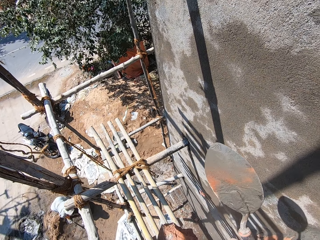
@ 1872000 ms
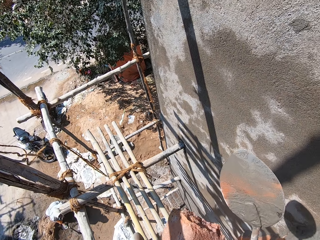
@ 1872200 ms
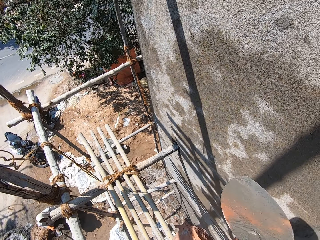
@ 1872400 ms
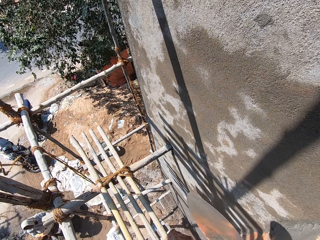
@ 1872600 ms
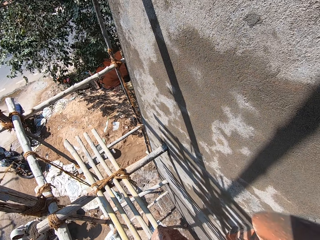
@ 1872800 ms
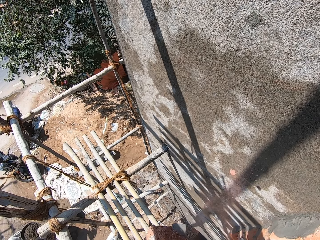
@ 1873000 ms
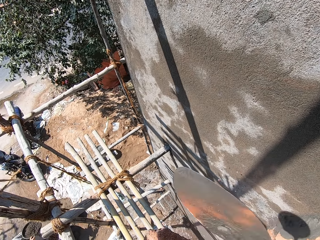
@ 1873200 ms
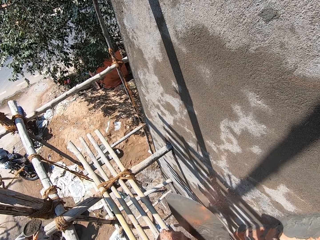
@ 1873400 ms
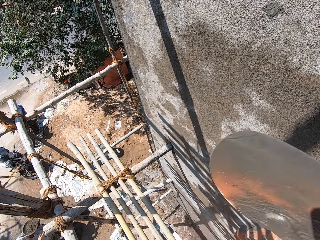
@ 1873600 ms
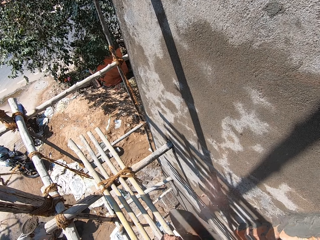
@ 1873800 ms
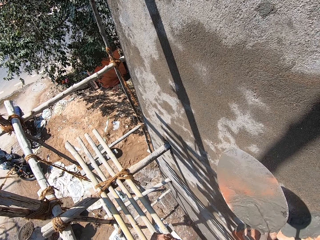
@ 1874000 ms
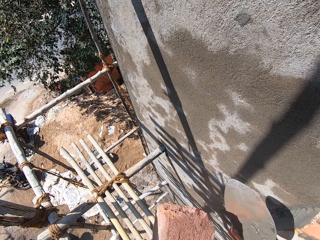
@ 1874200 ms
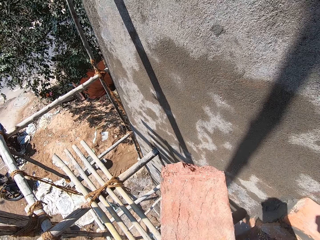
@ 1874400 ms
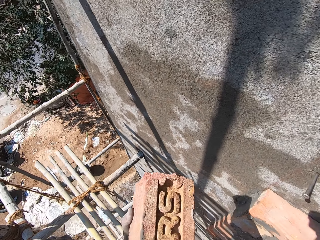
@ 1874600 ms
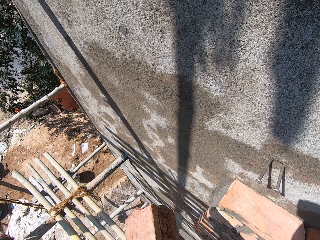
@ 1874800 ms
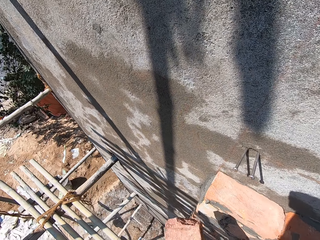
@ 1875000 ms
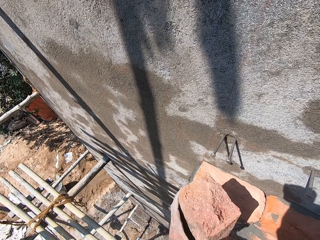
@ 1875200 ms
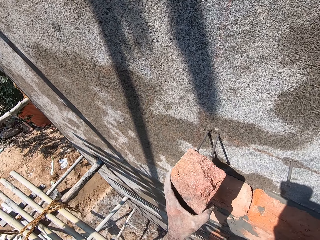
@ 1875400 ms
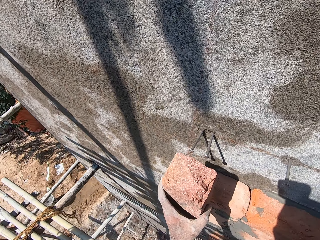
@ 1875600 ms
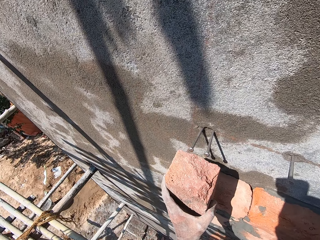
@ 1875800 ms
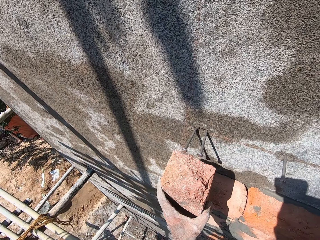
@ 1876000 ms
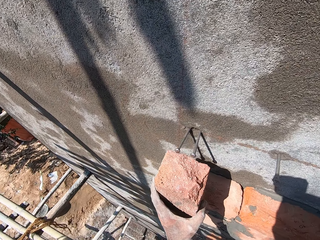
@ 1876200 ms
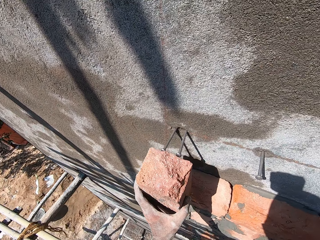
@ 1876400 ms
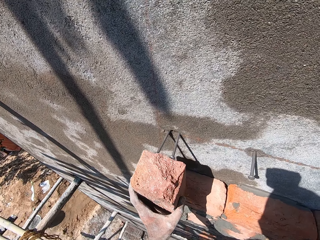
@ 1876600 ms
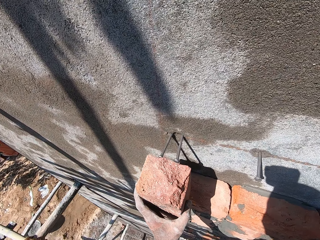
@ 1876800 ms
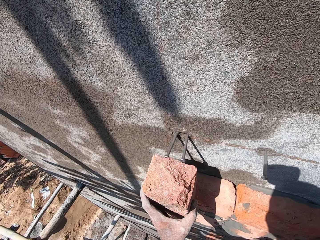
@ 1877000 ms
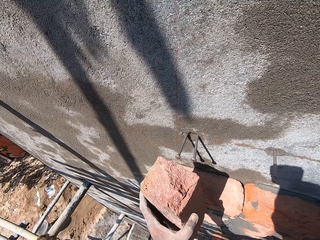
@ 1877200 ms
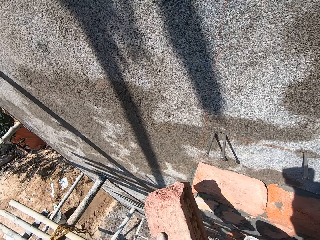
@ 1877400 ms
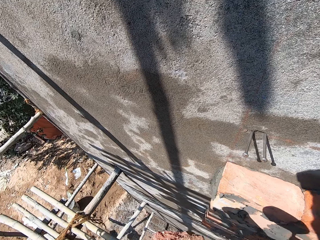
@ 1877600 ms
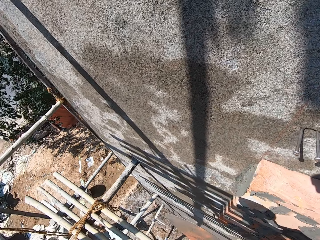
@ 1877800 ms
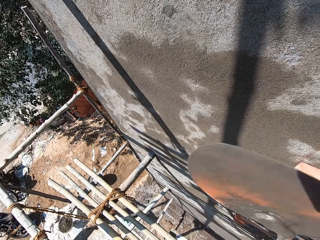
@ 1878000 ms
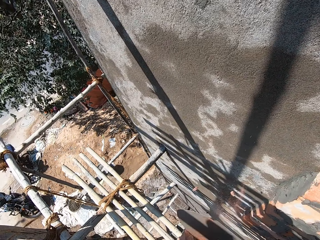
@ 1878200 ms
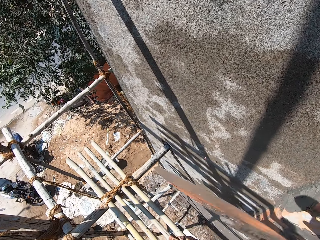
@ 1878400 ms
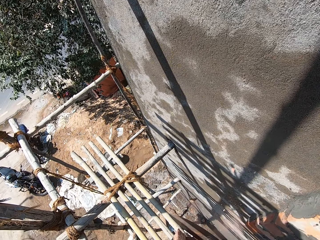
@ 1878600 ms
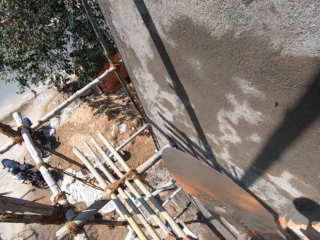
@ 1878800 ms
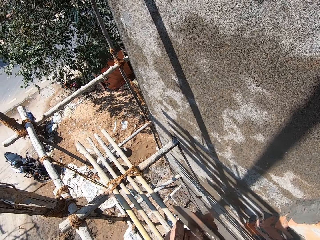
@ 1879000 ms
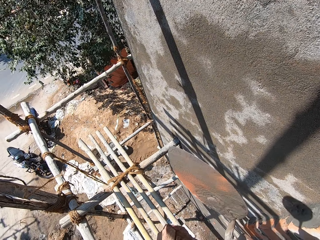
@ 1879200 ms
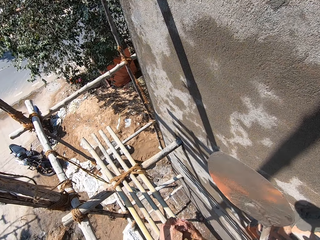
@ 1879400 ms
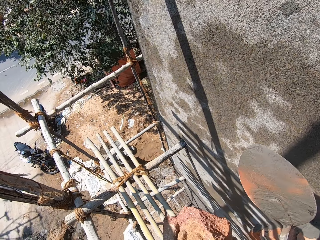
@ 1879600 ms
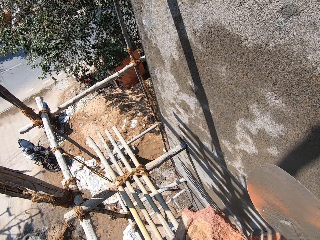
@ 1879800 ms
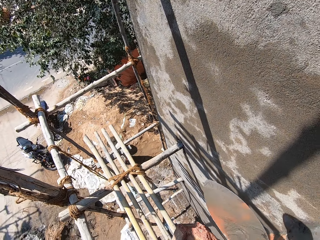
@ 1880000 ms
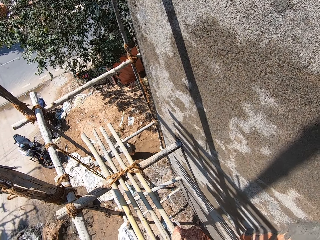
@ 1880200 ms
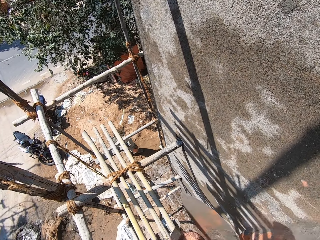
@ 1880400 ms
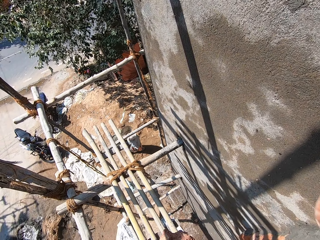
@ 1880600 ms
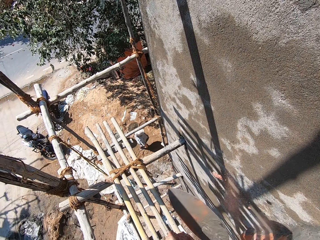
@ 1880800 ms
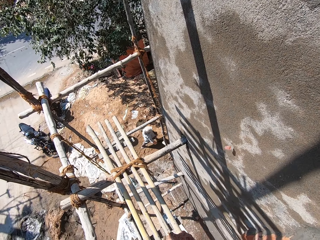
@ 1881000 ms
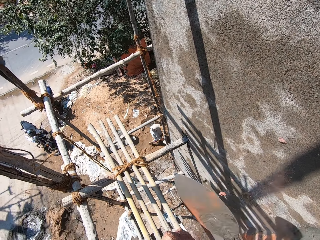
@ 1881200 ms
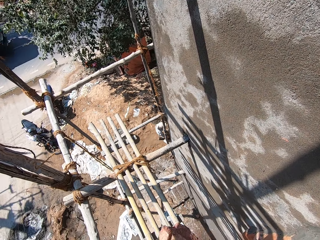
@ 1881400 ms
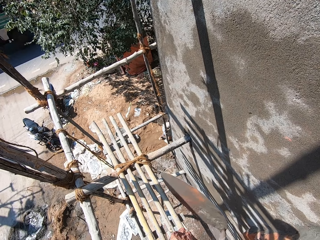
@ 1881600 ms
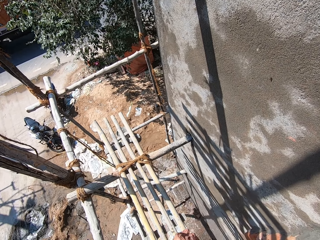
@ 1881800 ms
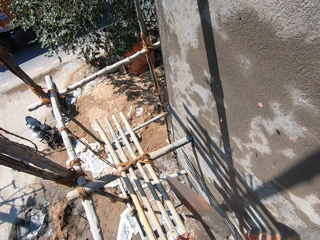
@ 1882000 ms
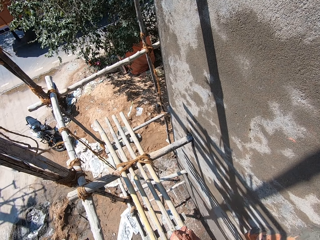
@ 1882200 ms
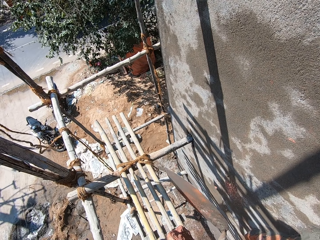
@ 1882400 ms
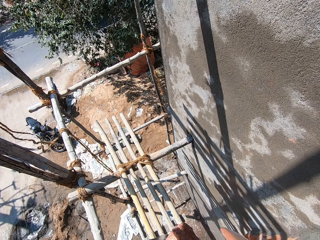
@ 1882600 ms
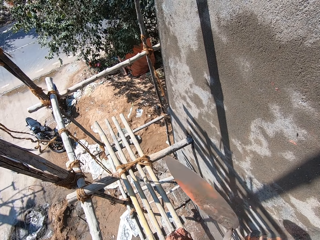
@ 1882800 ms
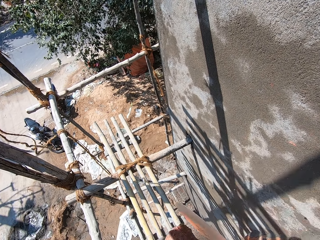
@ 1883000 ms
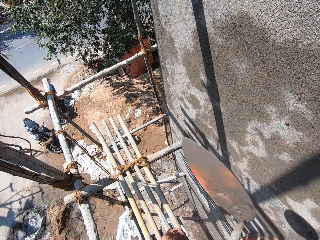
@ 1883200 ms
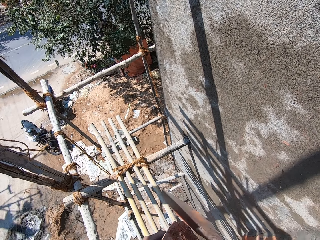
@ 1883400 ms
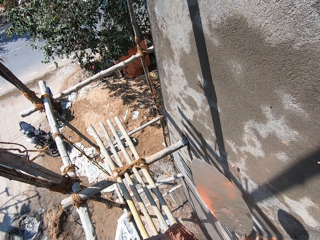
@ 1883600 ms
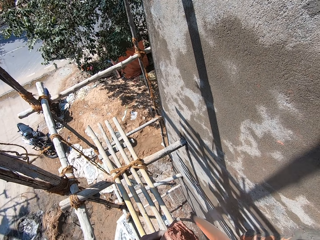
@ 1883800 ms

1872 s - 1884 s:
The camera wearer measures the brick in his left hand in relation to the nail on the wall. He builds the wall with the brick. He hits the brick in his left hand with the trowel in his right hand. He cuts the brick with the trowel.

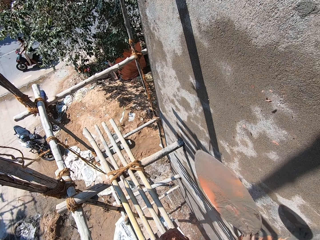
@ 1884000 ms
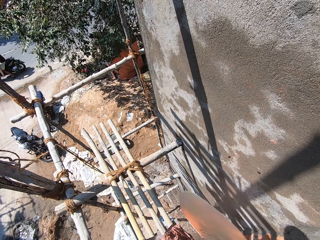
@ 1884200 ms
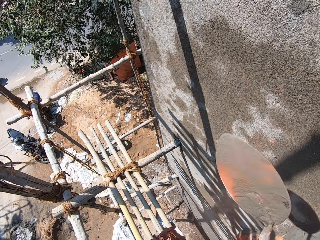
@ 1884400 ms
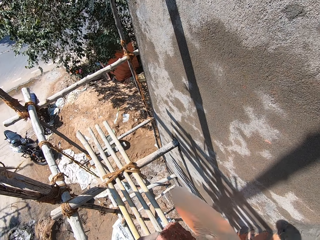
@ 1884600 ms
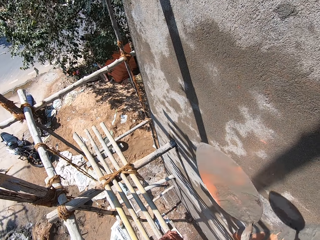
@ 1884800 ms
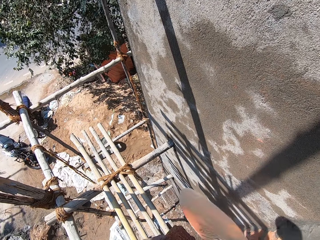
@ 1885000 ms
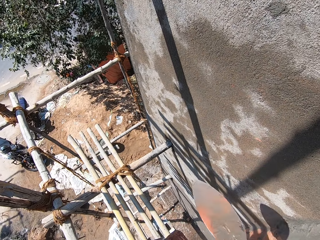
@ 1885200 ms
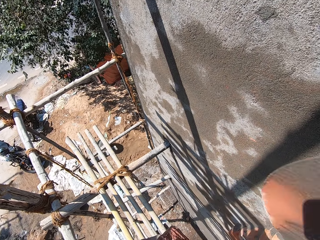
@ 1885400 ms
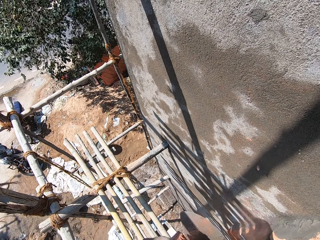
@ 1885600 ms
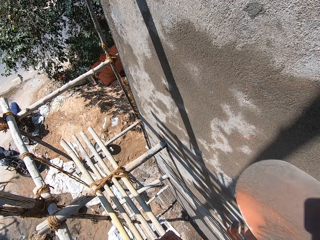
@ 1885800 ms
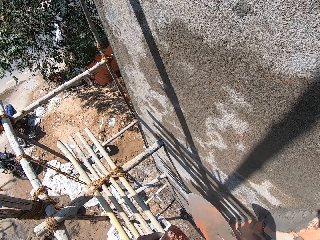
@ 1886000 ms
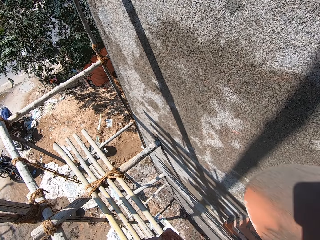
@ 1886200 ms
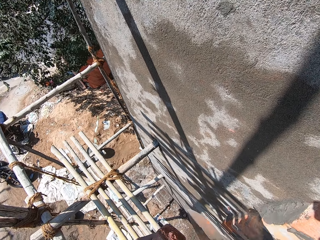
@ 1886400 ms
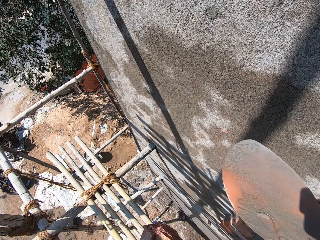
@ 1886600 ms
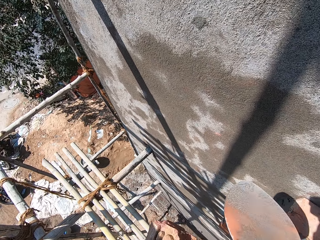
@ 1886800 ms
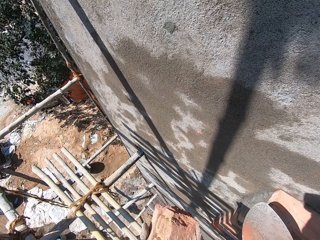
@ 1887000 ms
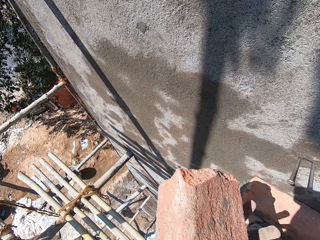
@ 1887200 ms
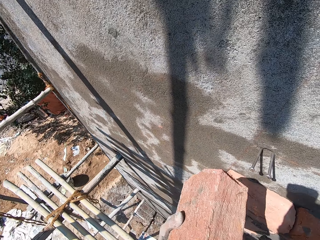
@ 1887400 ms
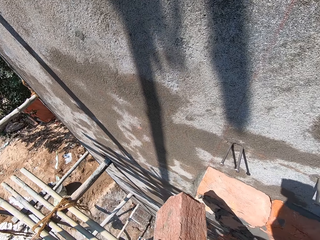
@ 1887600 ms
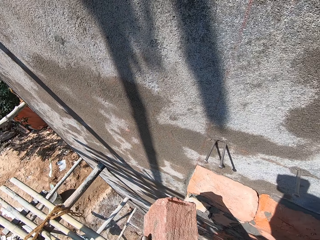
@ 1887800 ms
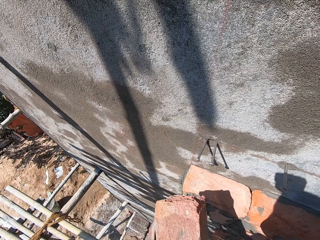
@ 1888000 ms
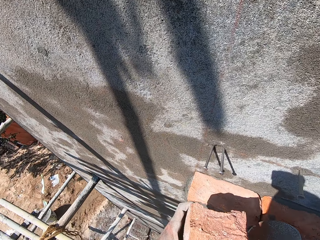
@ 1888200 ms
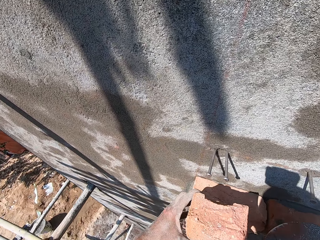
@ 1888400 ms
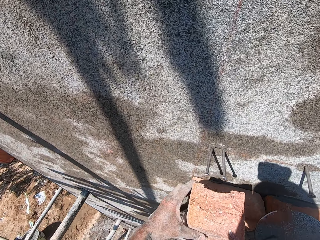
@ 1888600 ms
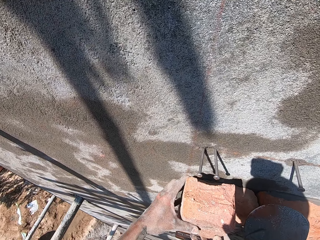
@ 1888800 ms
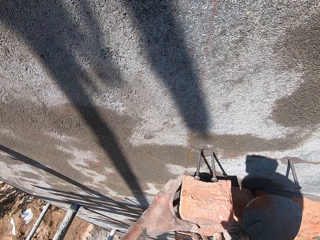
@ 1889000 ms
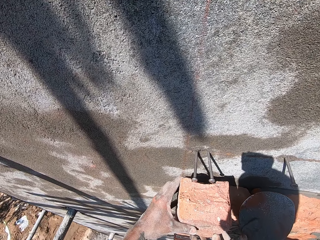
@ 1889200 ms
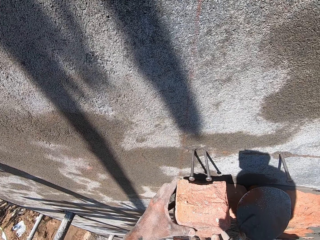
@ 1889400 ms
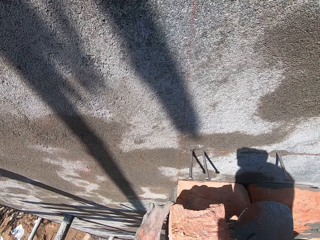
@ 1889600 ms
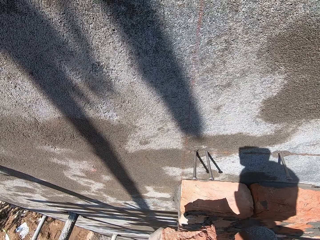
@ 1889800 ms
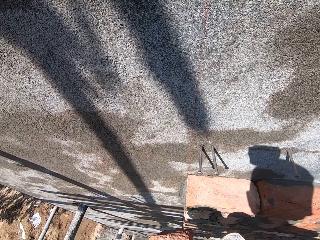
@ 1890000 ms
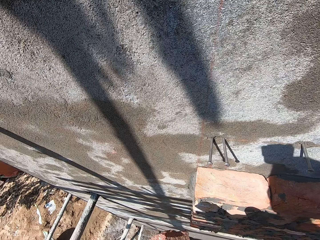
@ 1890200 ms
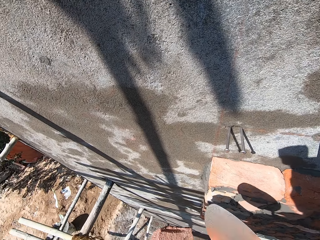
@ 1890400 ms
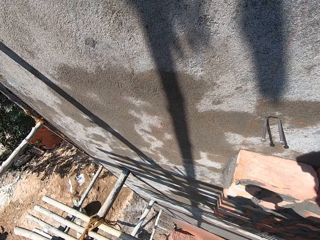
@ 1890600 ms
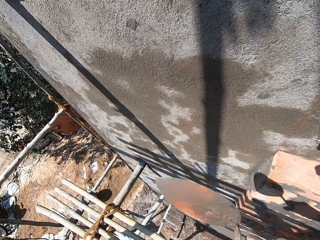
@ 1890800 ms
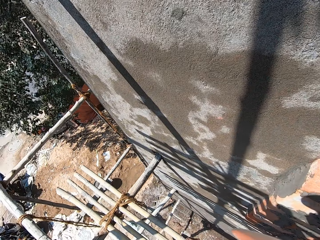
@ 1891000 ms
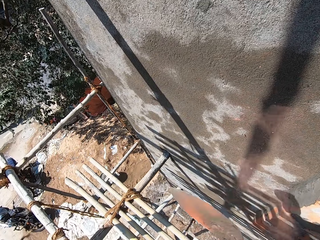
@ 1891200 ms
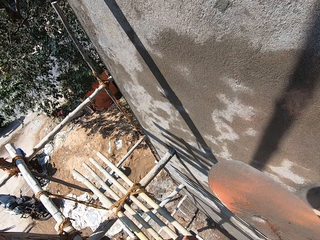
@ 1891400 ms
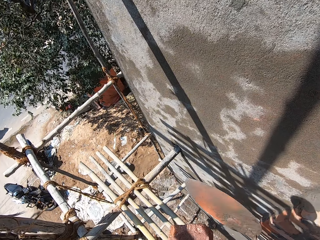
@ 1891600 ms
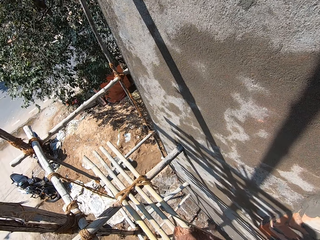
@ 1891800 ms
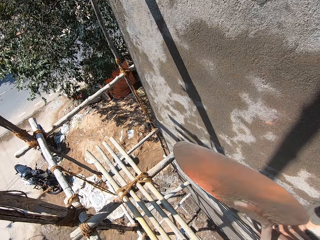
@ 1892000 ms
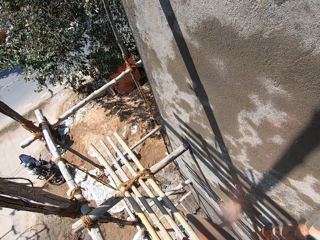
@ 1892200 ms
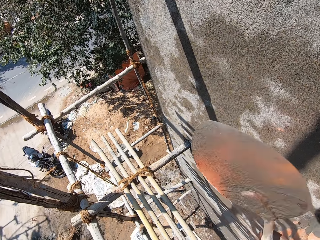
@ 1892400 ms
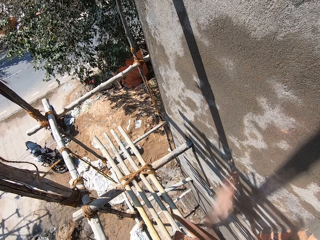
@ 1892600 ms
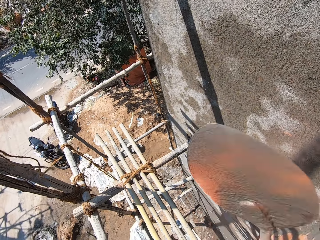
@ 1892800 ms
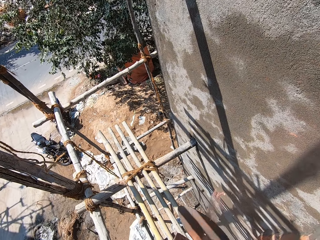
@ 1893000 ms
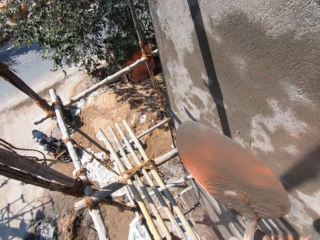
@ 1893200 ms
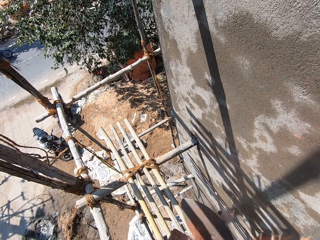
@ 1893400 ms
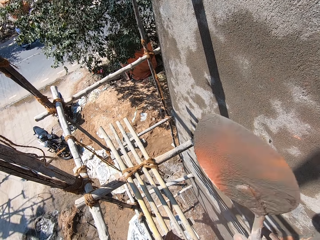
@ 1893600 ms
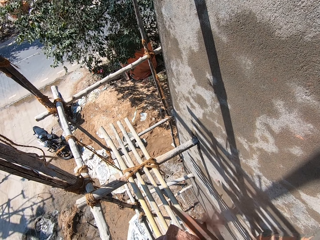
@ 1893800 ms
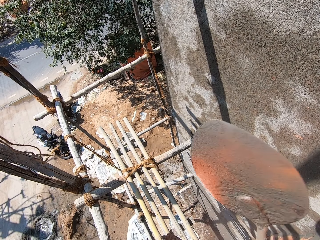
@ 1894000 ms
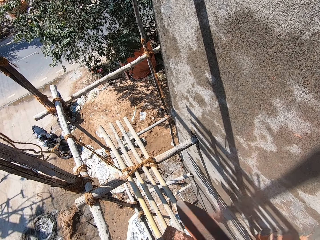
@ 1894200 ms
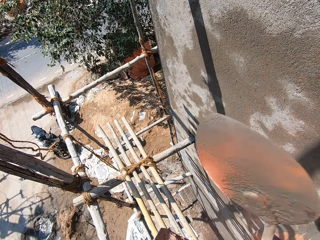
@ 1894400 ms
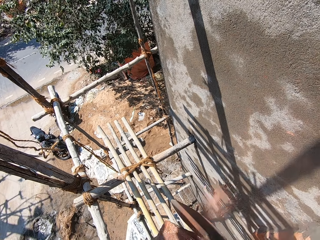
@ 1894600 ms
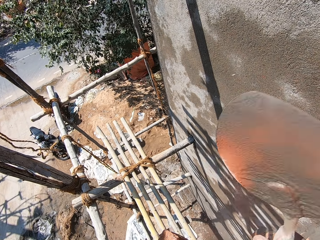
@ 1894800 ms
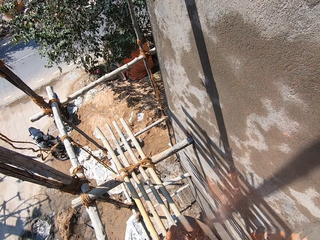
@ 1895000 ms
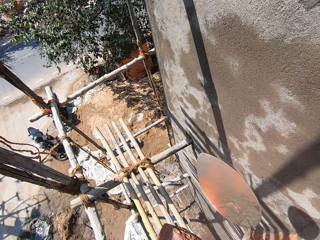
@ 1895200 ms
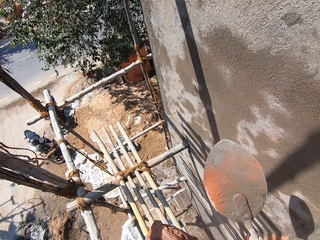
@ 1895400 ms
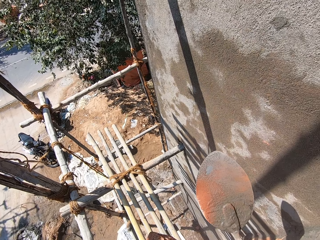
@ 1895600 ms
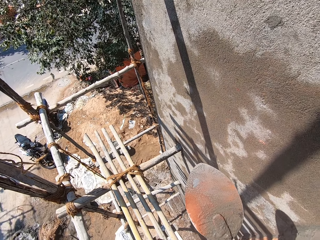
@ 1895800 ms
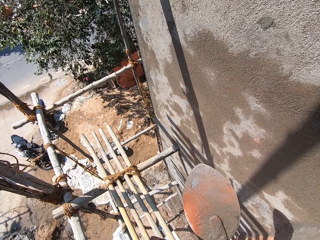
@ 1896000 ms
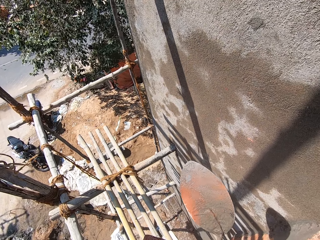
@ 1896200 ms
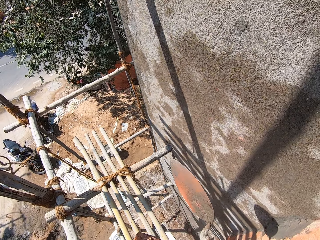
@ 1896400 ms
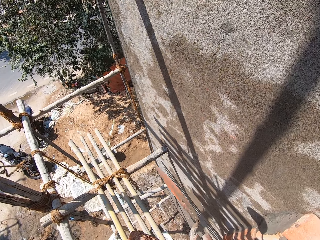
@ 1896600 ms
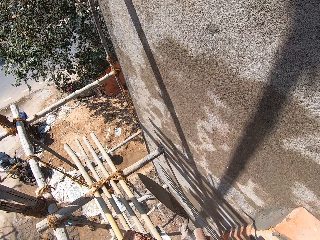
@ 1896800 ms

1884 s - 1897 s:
The camera wearer measures the brick in his left hand in relation to the nail on the wall. He builds the wall with the brick. He hits the brick in his left hand with the trowel in his right hand. He cuts the brick with the trowel.
